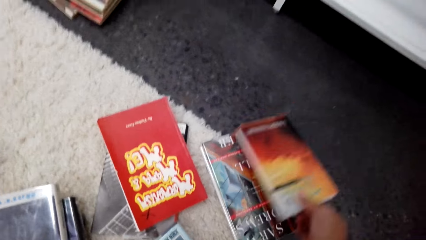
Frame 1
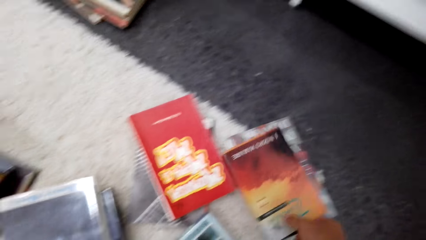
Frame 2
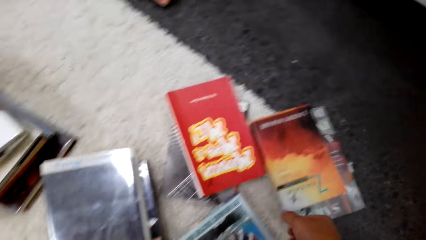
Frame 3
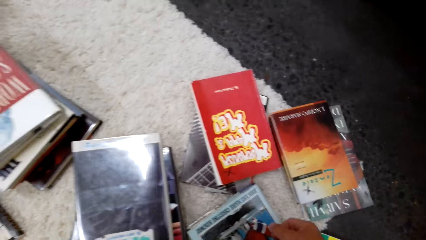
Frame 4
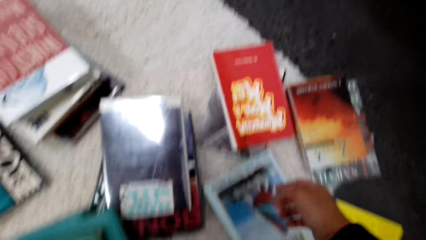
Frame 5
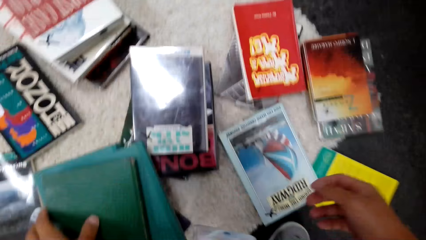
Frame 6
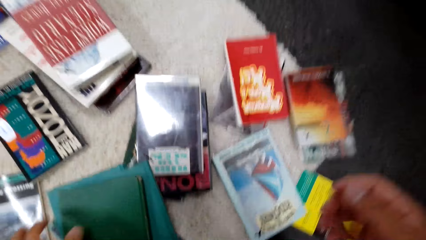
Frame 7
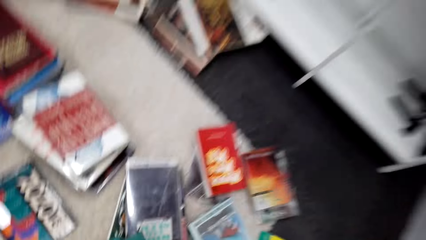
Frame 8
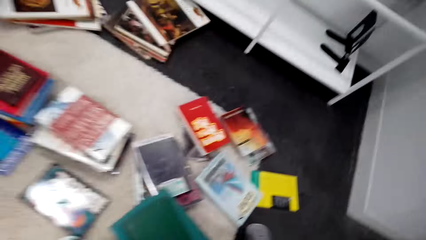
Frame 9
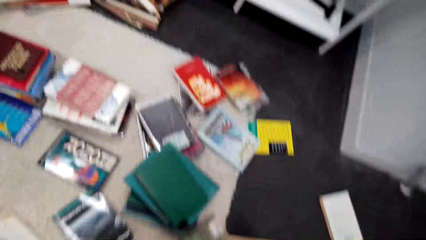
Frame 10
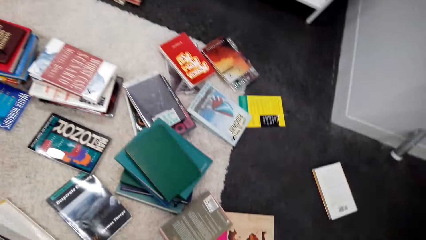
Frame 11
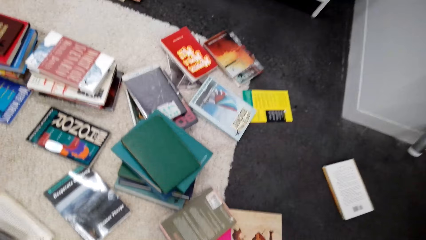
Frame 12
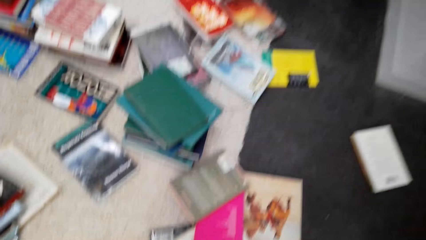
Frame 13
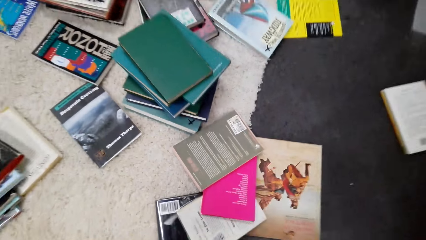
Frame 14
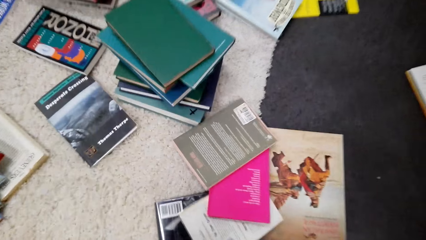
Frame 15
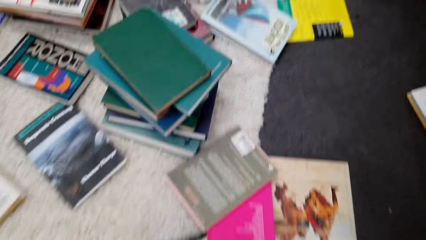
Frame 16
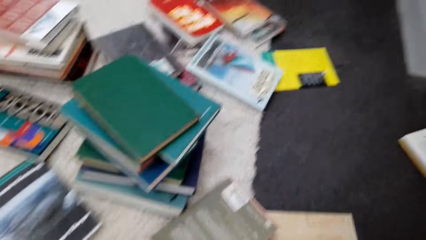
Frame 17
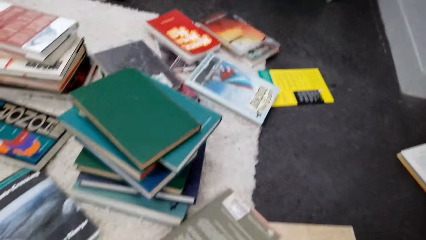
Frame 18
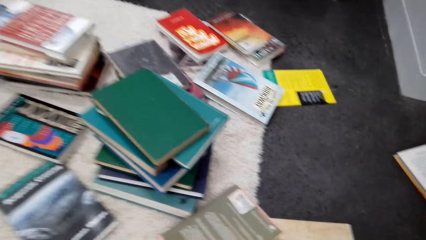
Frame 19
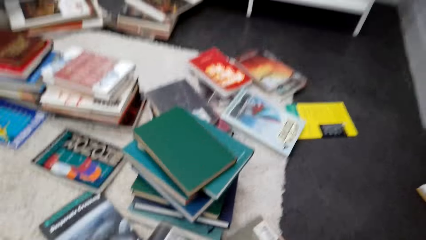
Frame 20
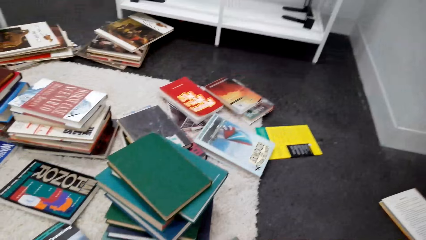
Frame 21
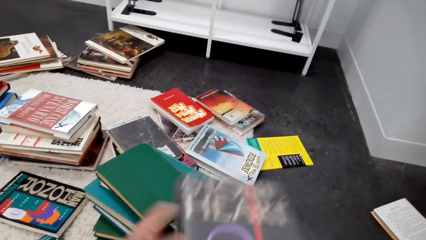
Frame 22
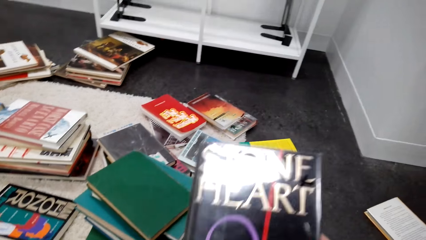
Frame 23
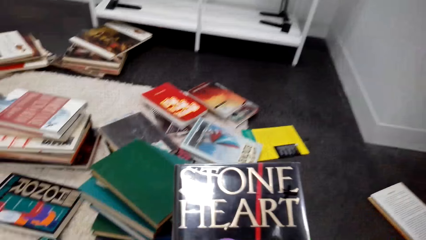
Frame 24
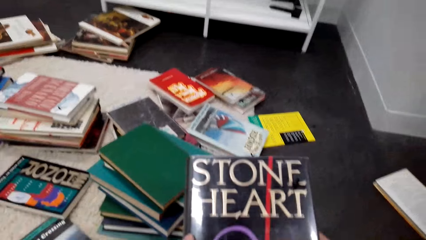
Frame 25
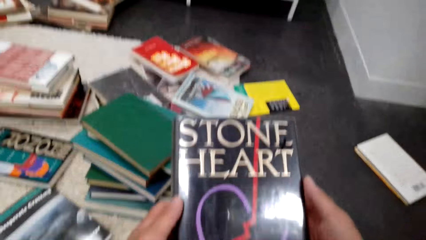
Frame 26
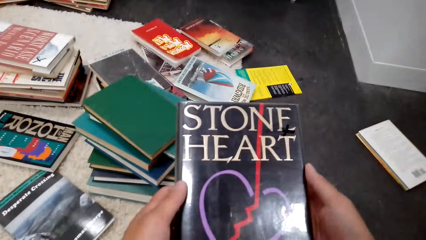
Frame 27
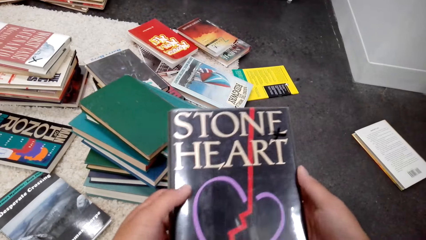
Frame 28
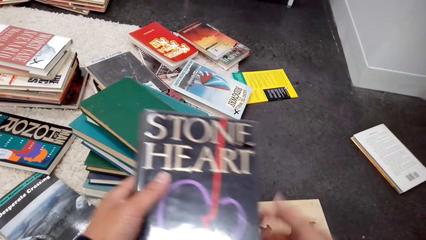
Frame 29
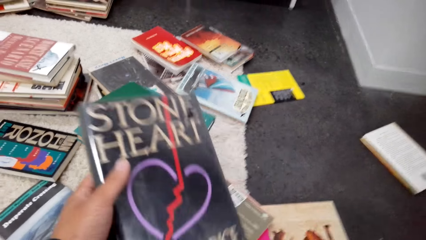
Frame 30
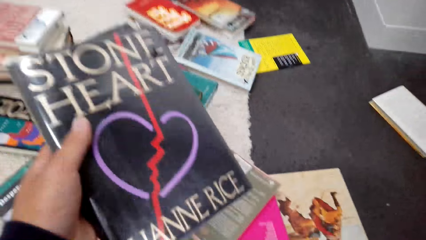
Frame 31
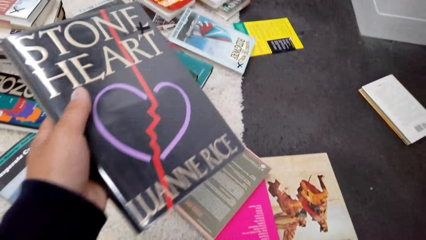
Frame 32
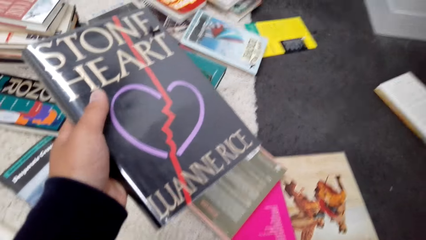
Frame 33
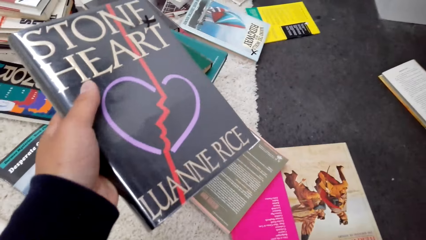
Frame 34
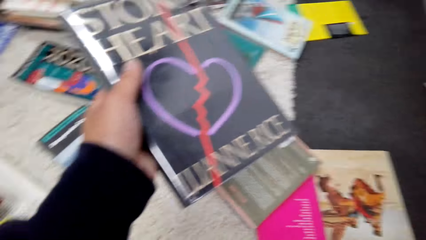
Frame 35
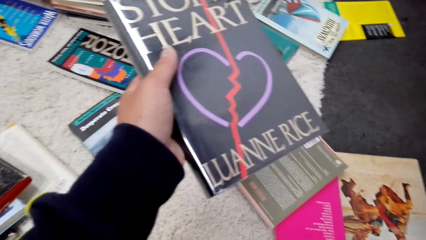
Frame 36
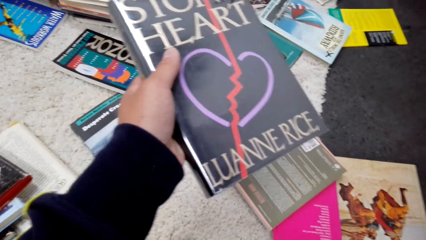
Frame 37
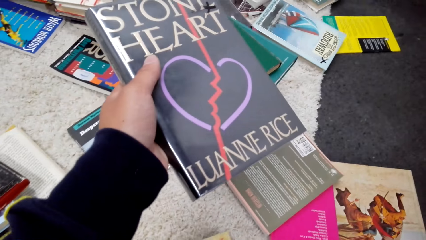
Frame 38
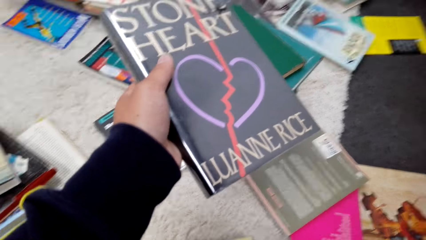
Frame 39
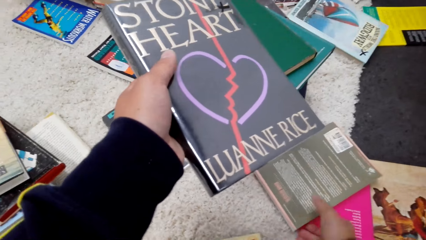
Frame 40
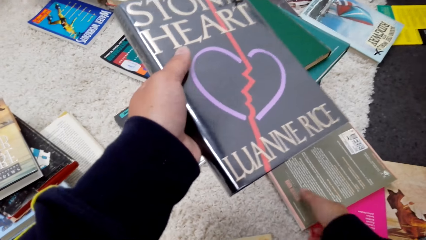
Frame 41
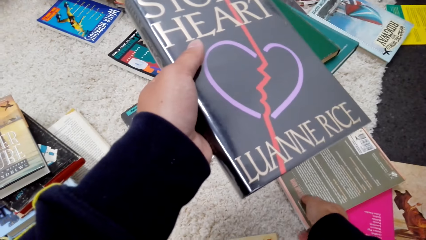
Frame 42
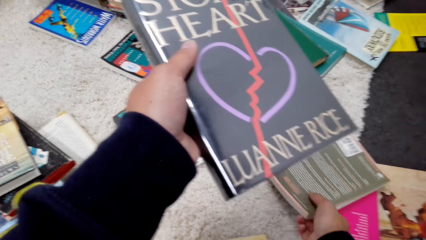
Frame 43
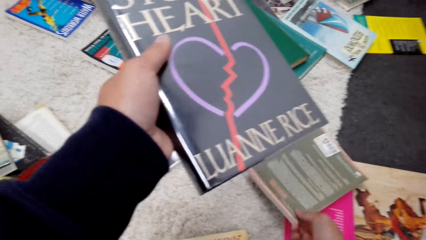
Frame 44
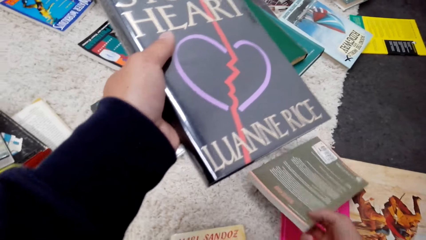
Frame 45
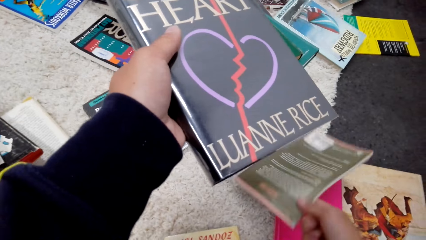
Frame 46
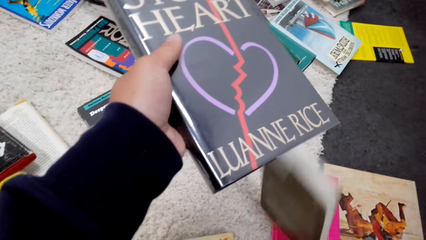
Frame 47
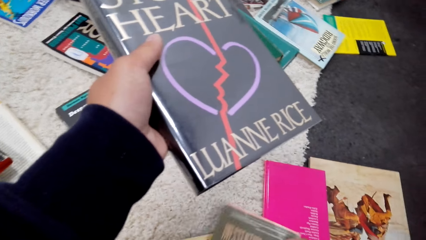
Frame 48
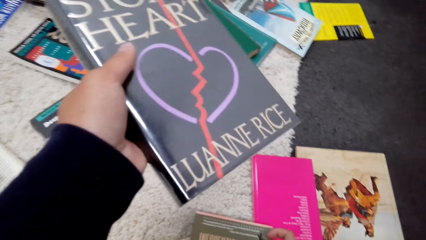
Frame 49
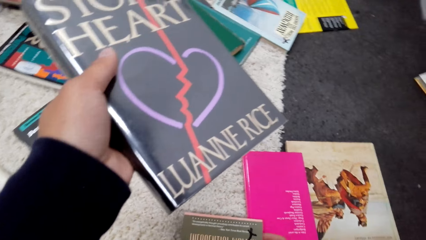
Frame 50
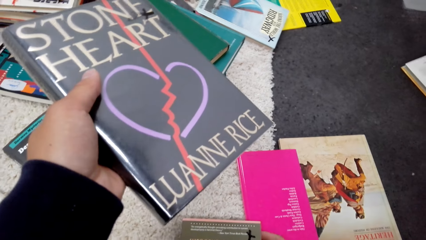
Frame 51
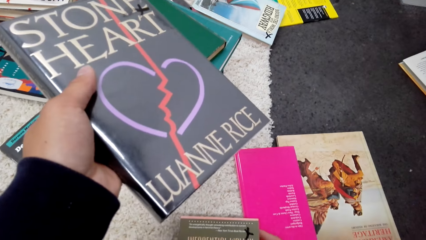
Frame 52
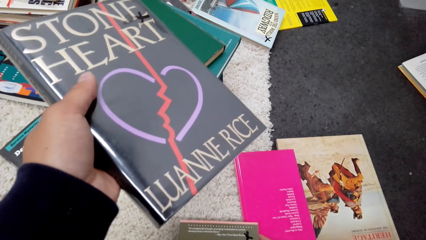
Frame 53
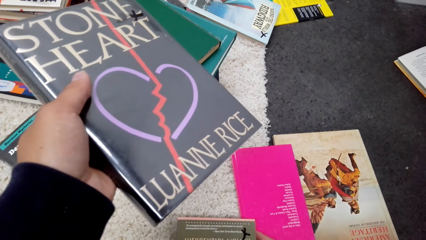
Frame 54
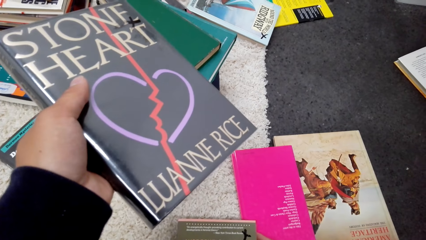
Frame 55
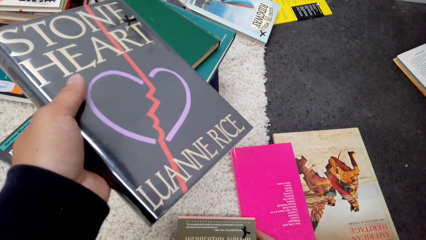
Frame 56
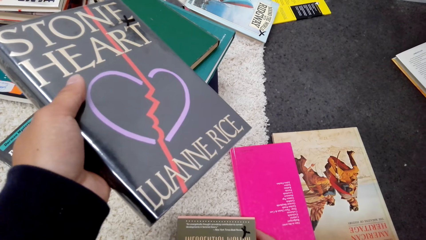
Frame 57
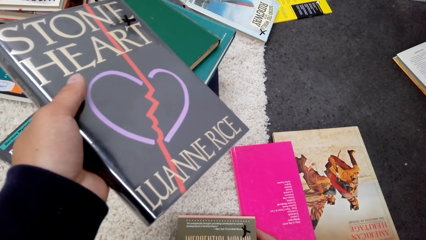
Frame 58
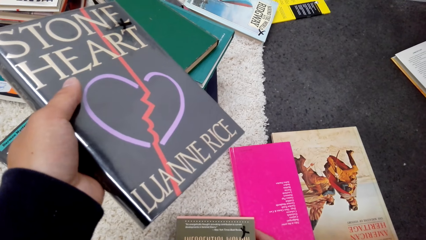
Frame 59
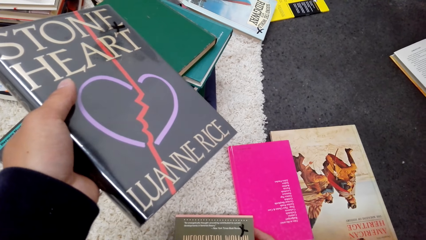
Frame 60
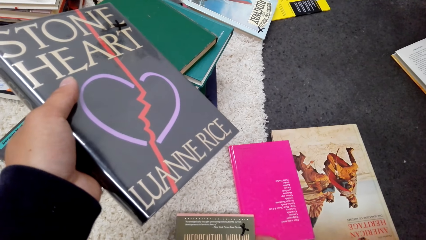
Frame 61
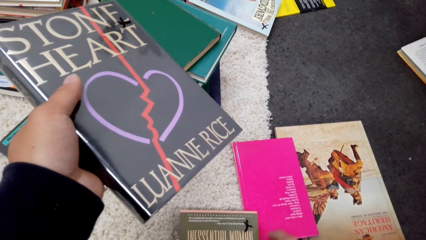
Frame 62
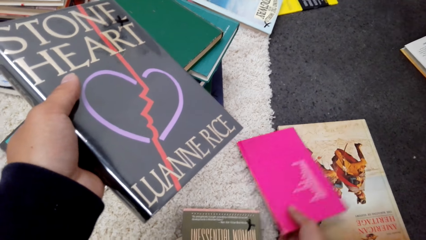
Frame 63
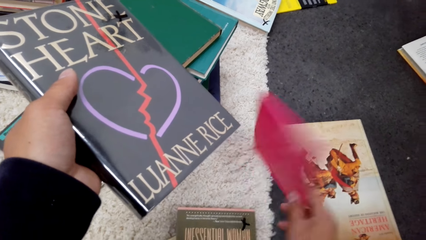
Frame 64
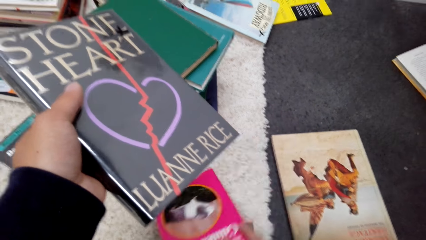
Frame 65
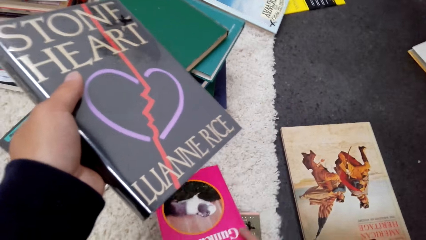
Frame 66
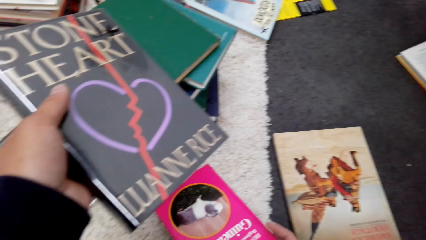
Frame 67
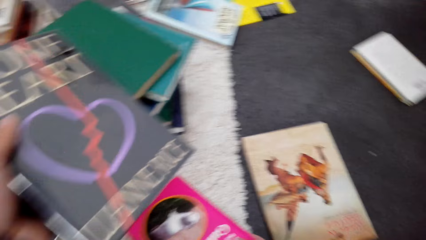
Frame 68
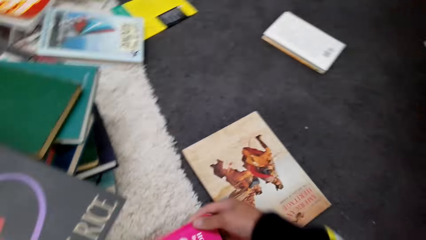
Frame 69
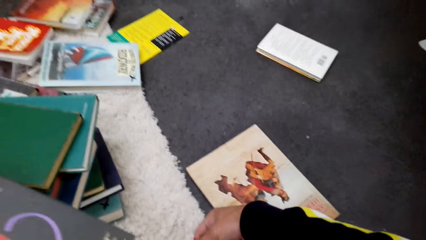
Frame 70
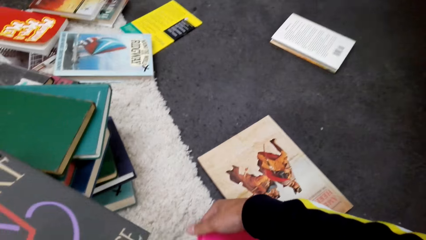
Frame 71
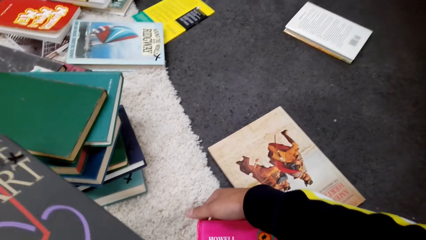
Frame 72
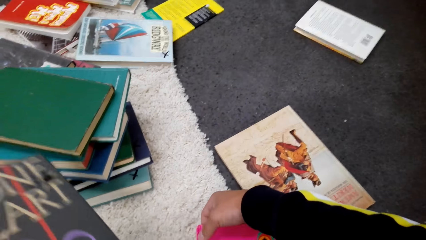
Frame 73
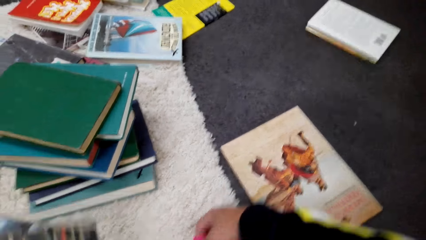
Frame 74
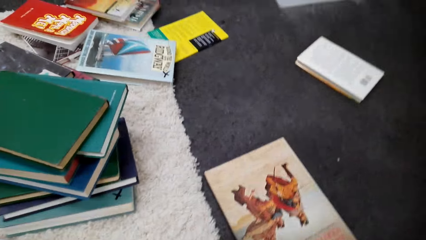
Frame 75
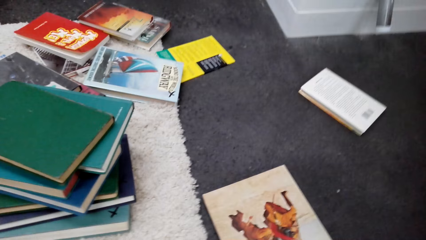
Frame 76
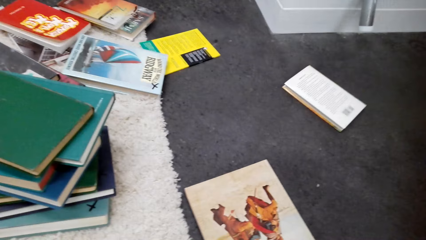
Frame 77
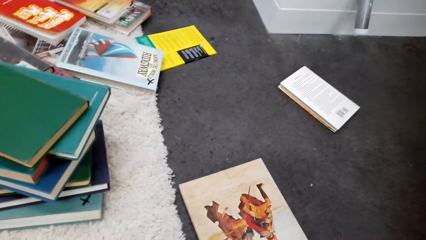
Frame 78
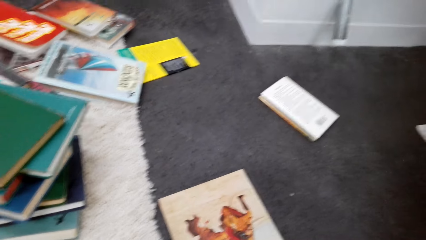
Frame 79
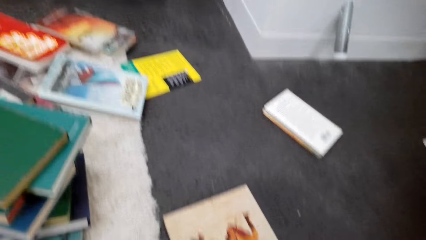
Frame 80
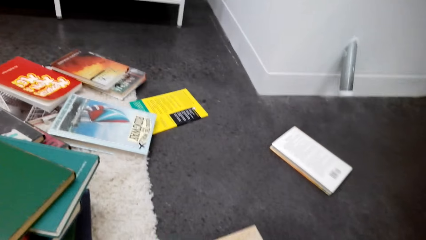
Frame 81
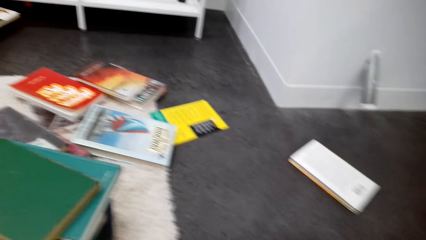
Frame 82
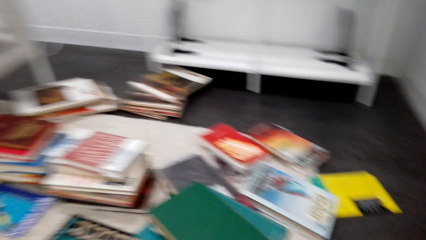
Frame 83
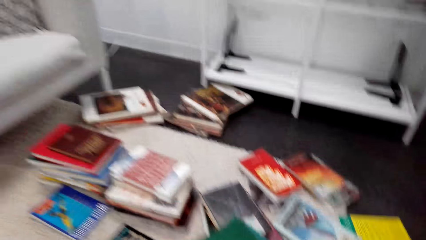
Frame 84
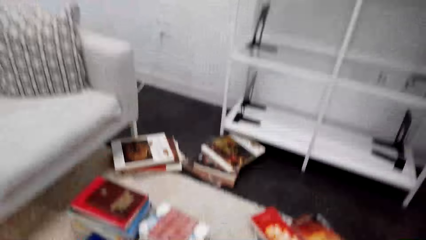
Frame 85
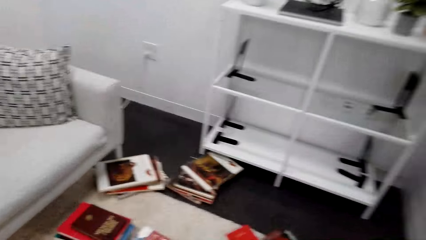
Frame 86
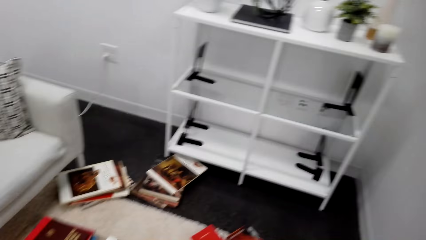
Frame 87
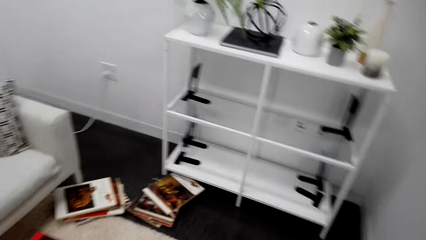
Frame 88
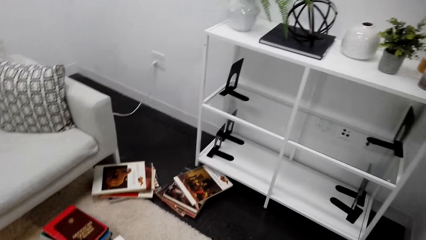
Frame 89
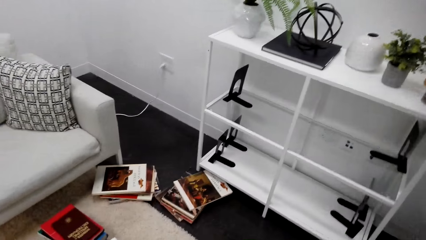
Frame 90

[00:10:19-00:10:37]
The camera wearer moves a book. They pick up a book. They turn the book. They read the book. They turn the book.
